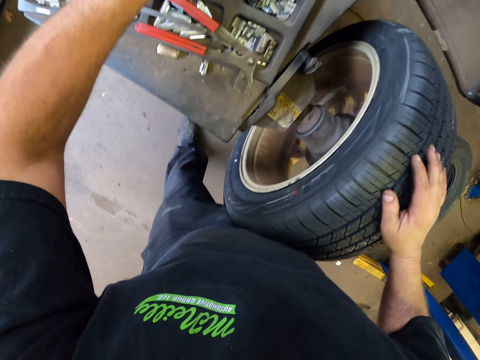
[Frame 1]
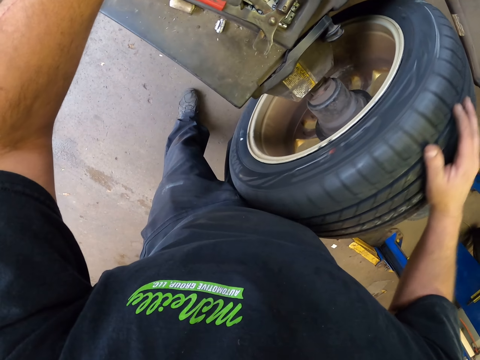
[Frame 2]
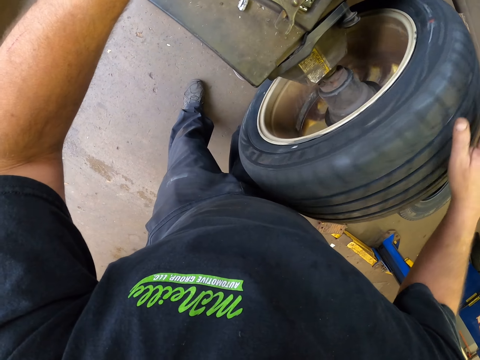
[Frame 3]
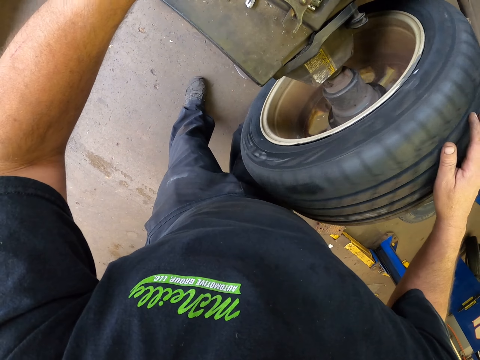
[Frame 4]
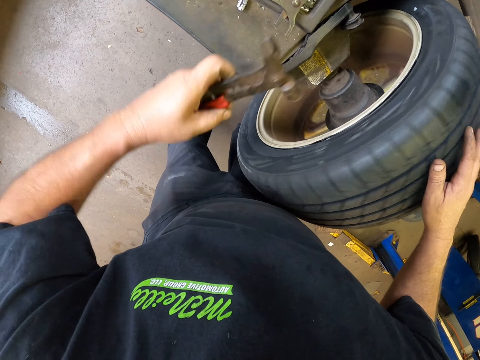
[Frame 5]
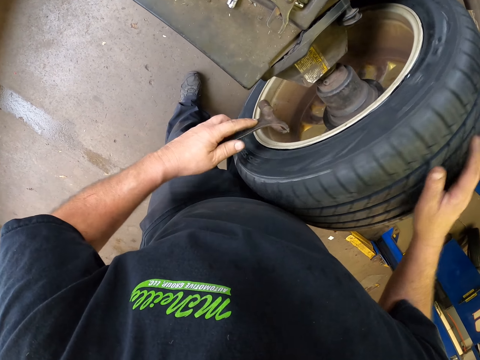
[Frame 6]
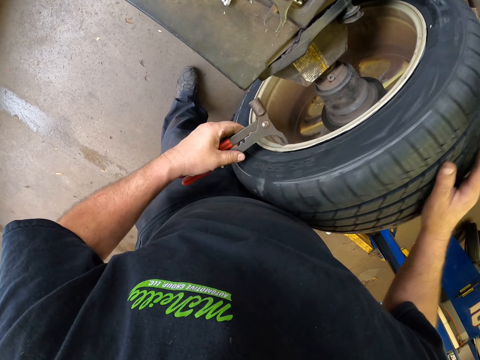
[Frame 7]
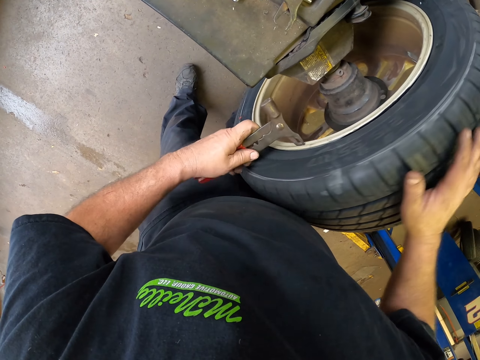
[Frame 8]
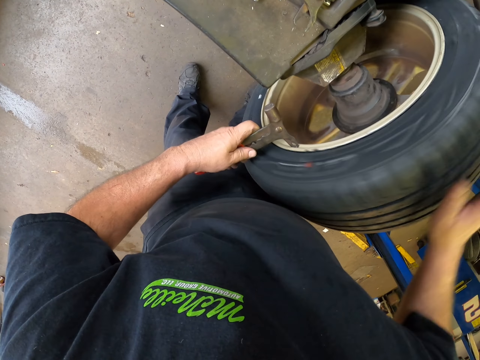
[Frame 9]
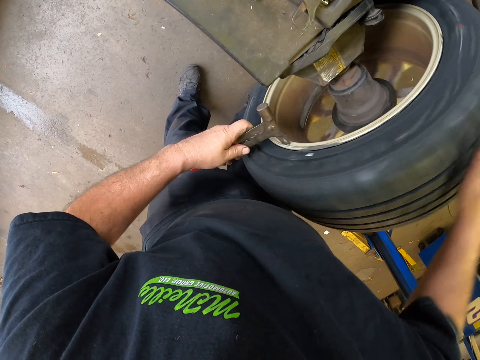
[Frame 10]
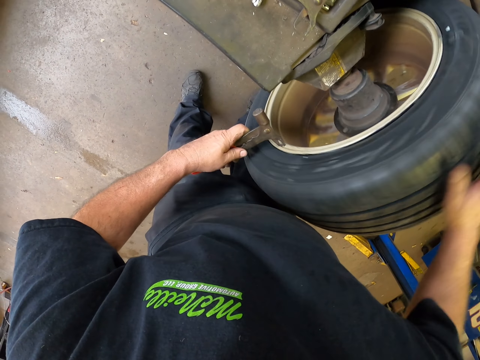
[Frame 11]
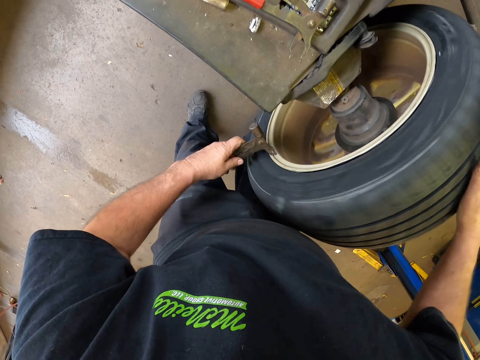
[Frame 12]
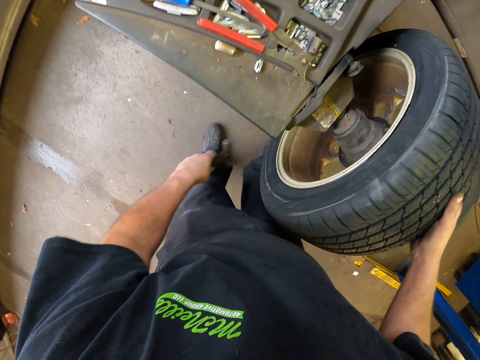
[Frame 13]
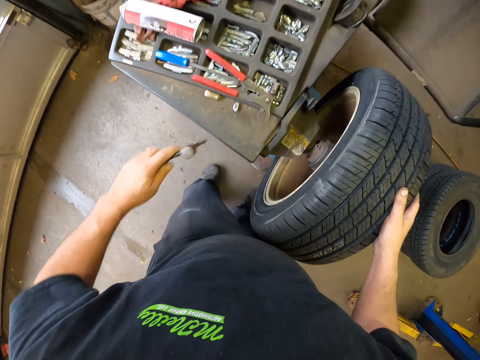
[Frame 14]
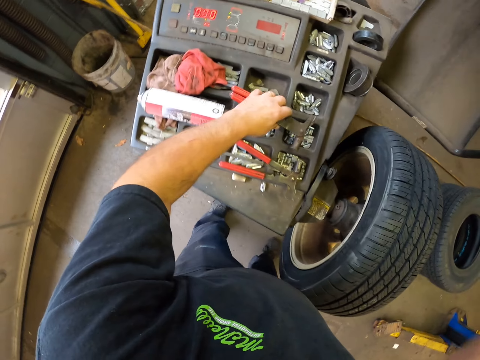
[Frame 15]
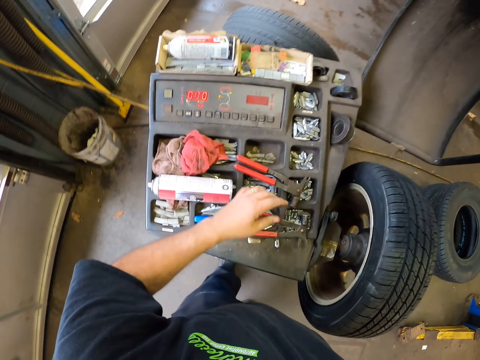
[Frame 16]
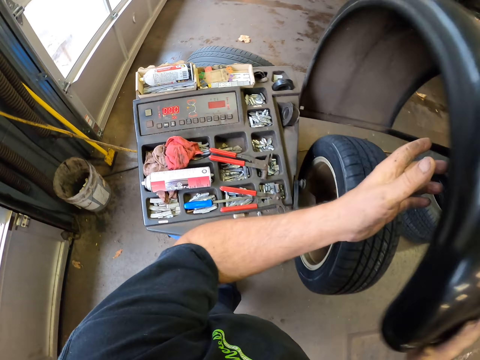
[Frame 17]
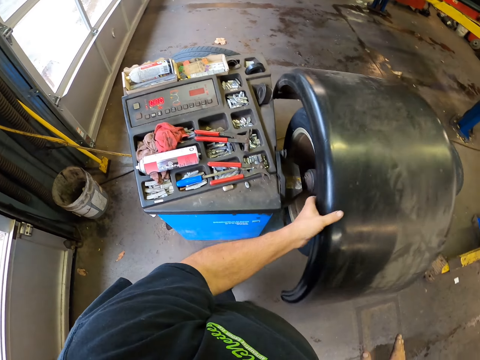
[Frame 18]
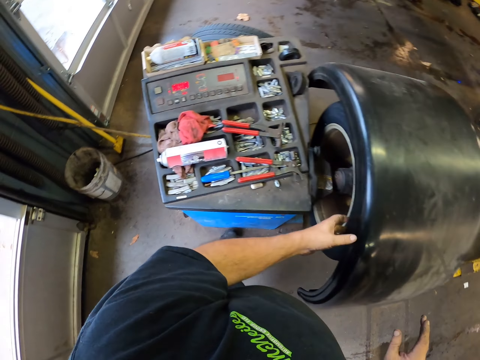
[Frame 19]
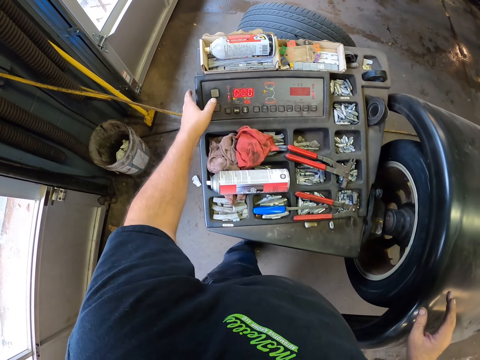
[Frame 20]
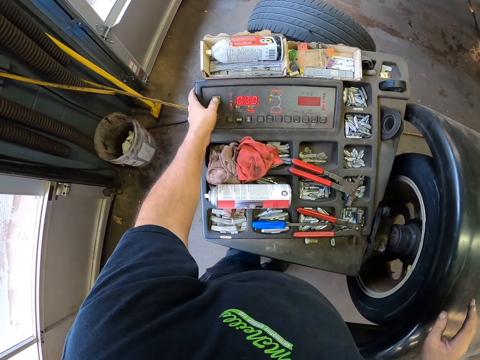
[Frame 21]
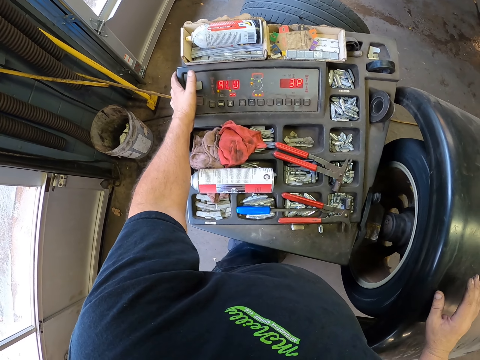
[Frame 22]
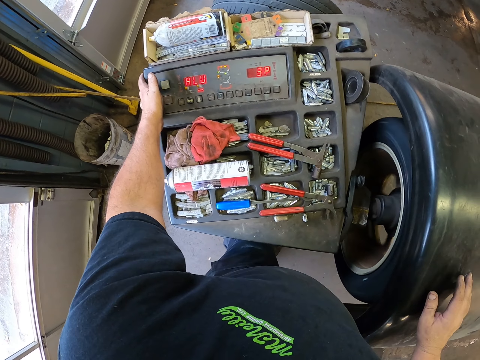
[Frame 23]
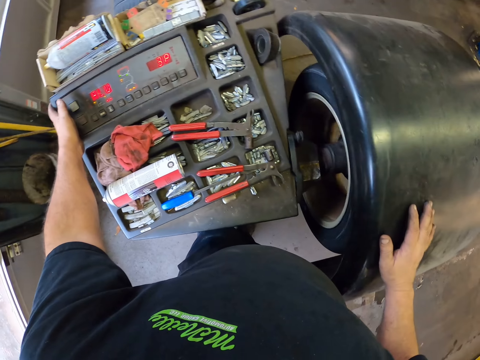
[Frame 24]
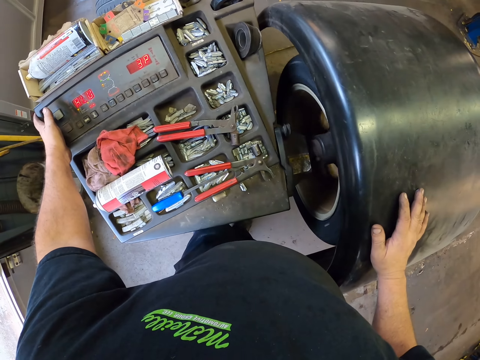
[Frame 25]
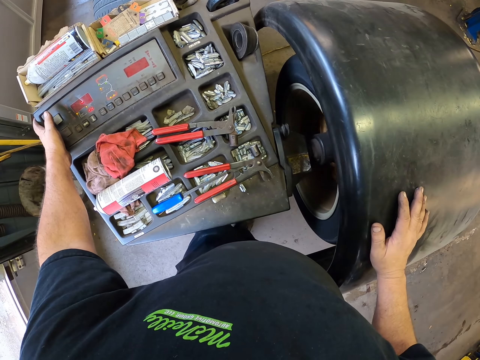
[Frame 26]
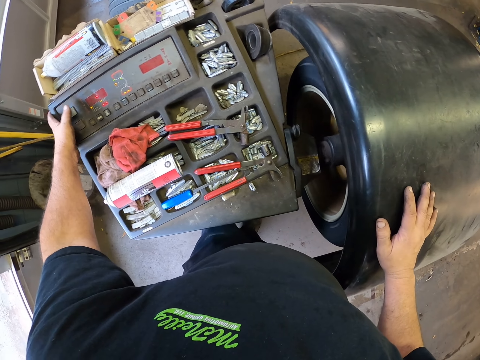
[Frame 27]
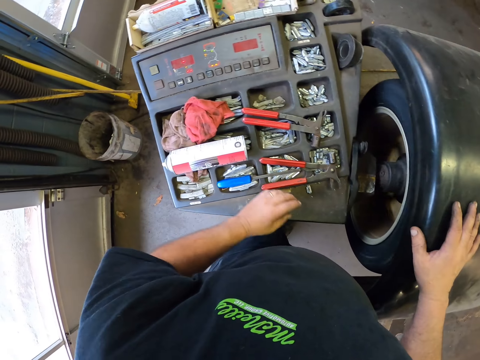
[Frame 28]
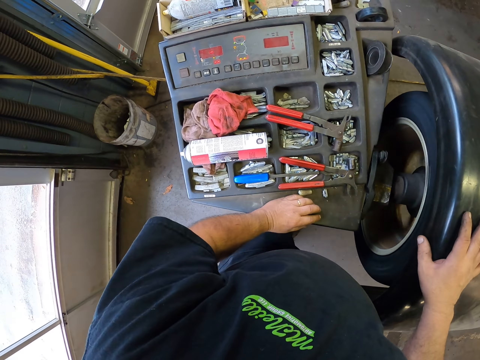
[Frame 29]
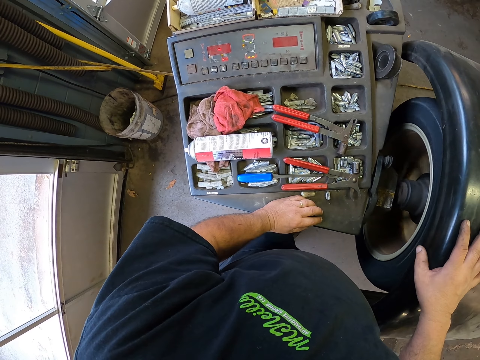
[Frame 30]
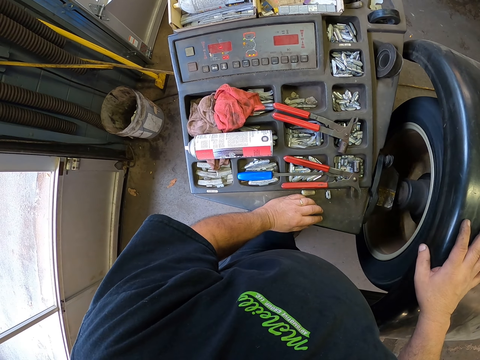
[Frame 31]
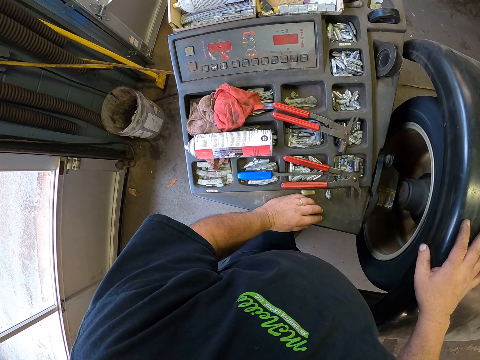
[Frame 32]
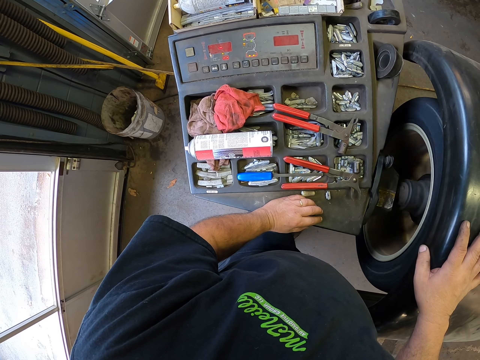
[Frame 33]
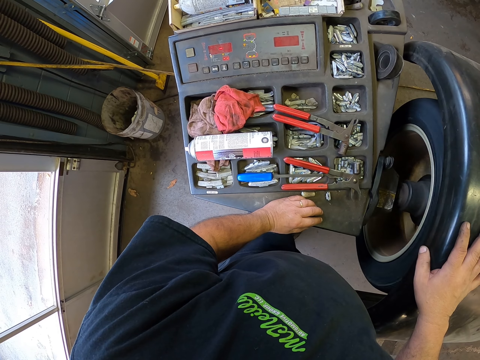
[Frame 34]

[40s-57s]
The camera wearer rolls the tire. They pick a percussion tool or wheel weight from the table. They put the wheel weight on the tire. They align the wheel with the percussion tool. They roll the tire. They place the percussion tool on the machine. They place the wheel cover on the wheel. They start the tire machine. They run the wheel. They look at the tire. They place a hand on the table.

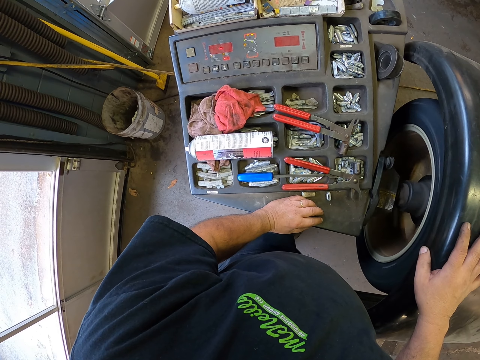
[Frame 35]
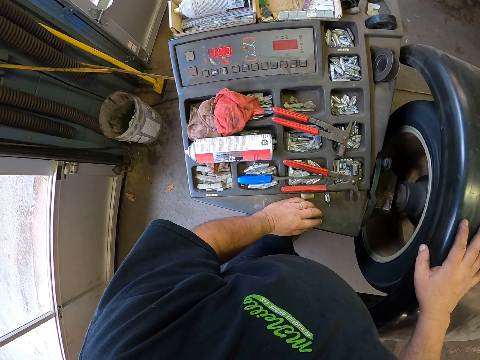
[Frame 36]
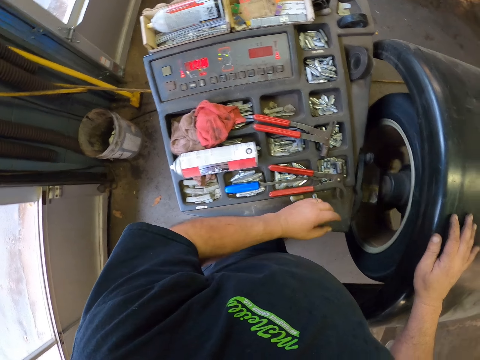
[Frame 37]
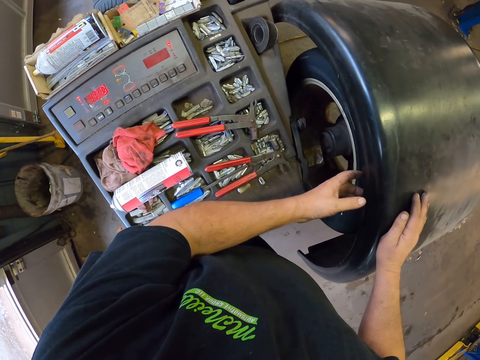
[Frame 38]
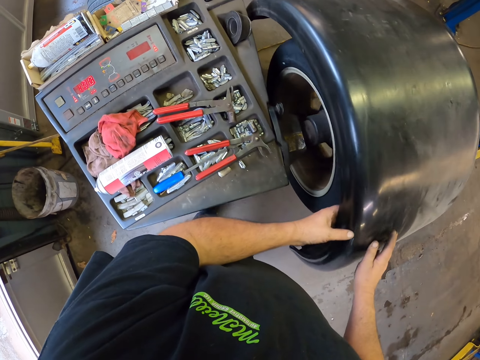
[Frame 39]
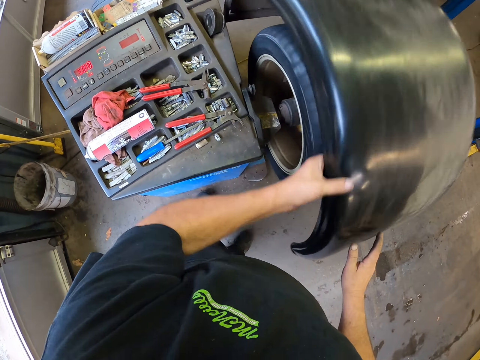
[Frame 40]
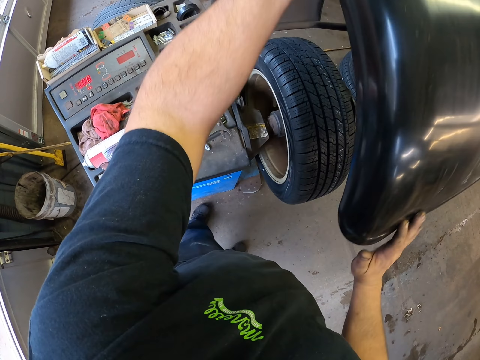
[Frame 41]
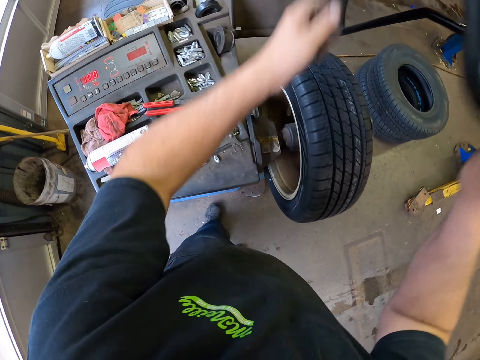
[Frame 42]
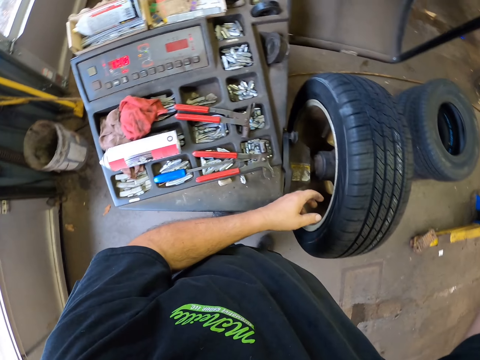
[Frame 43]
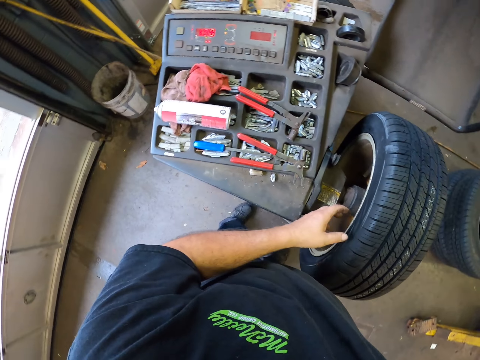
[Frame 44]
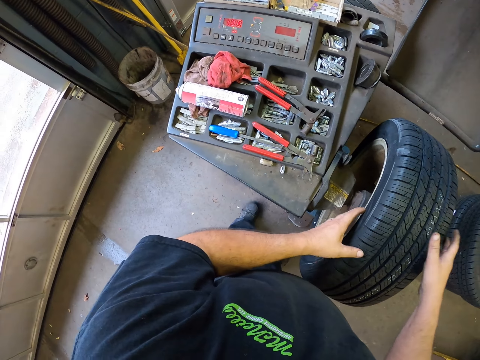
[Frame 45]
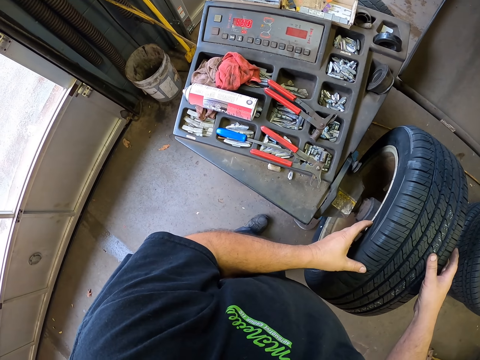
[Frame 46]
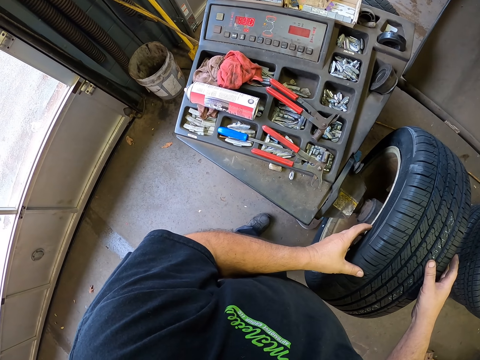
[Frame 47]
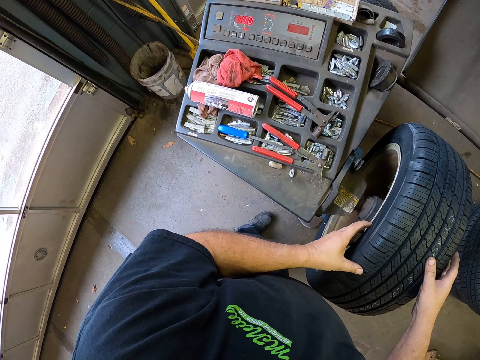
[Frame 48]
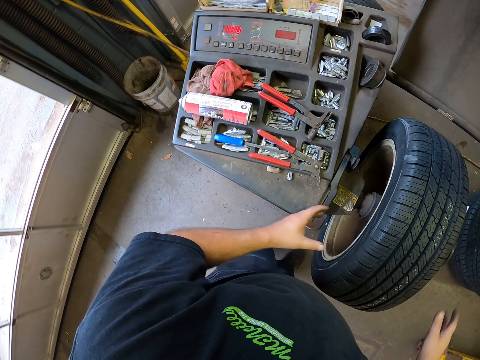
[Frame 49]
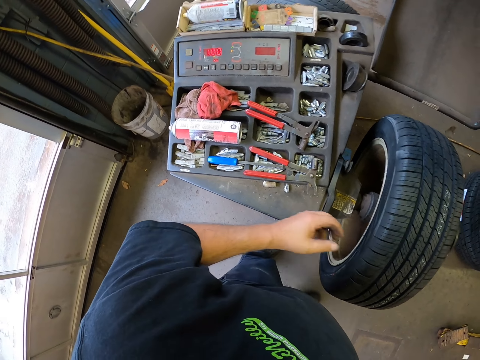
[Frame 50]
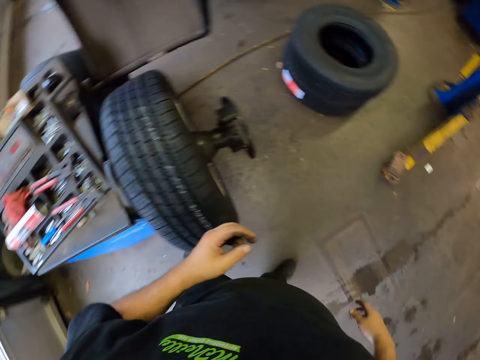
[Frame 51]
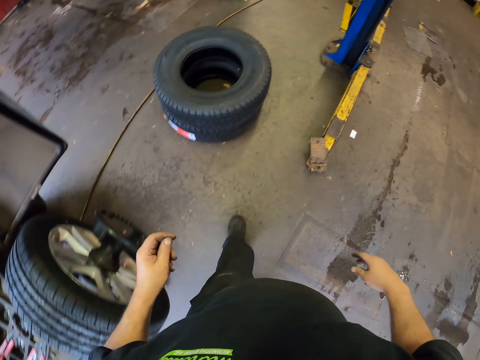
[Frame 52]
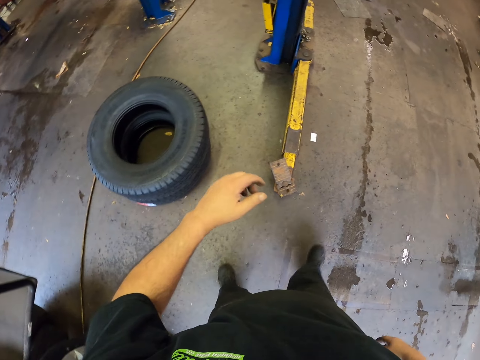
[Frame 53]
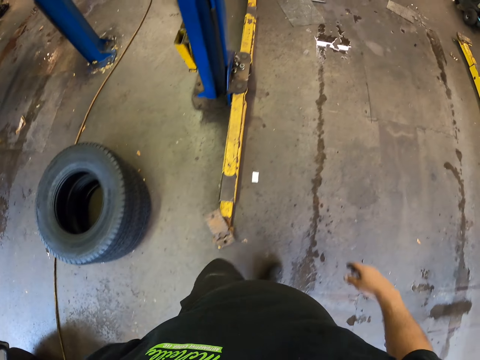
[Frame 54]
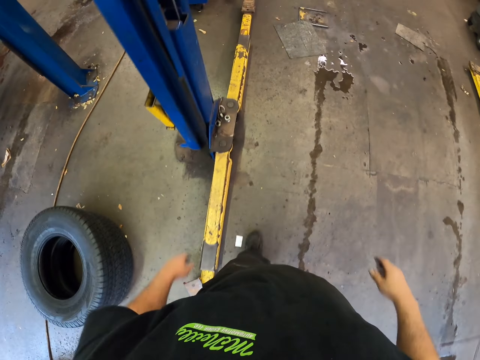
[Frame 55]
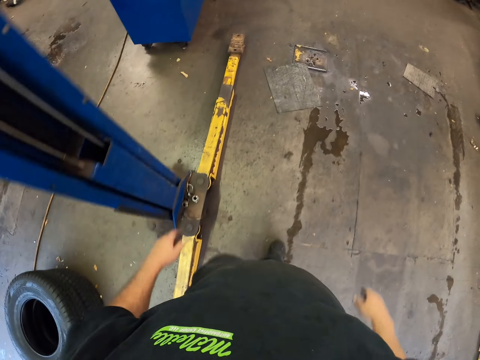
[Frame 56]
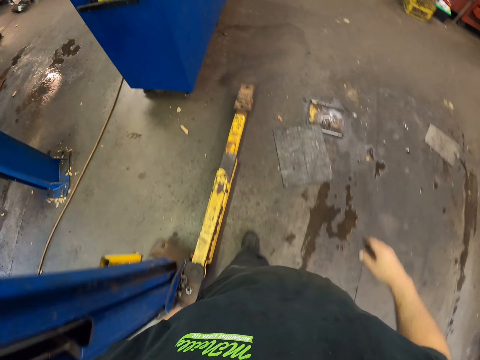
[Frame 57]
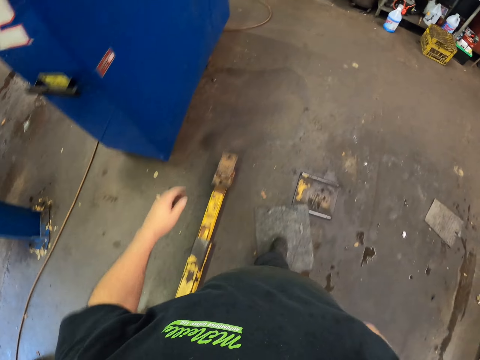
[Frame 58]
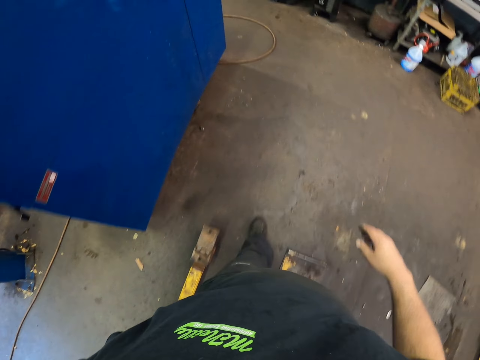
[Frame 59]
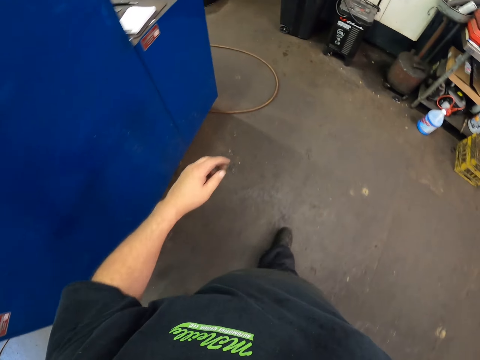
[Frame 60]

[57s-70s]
The camera wearer lifts the wheel cover with both hands. They hold the wheel with both hands. They walk around the garage.
